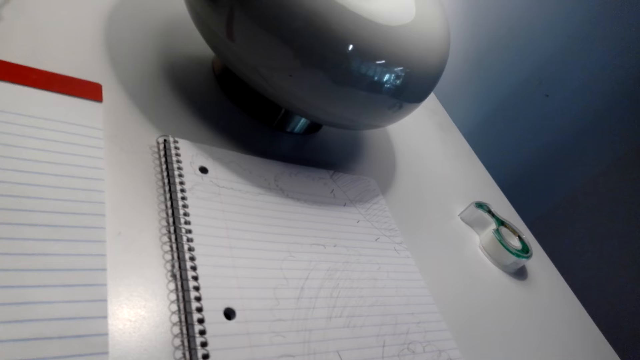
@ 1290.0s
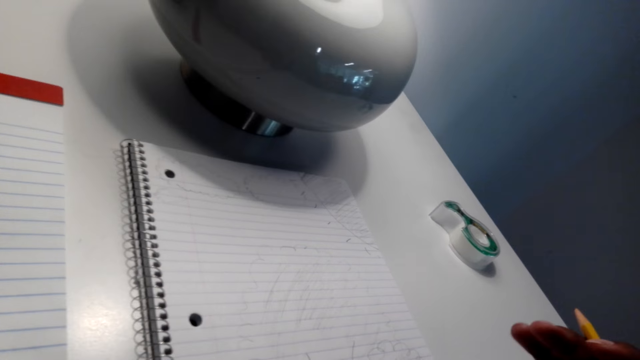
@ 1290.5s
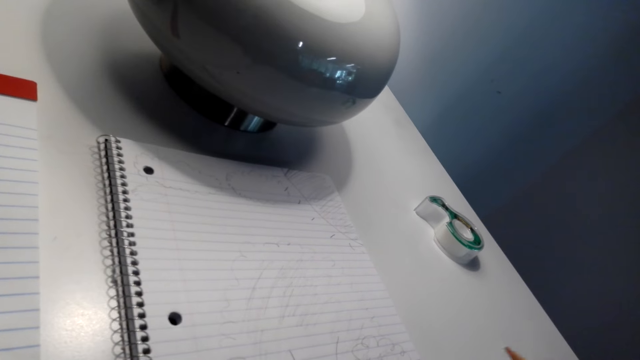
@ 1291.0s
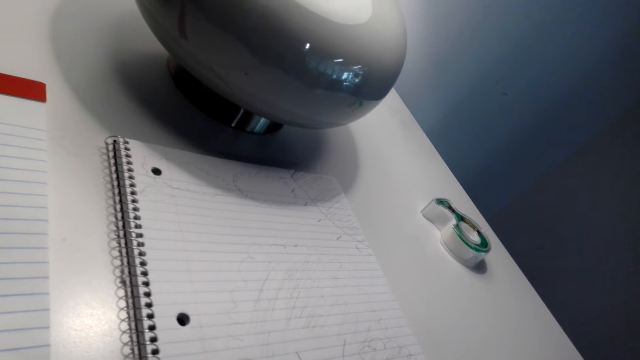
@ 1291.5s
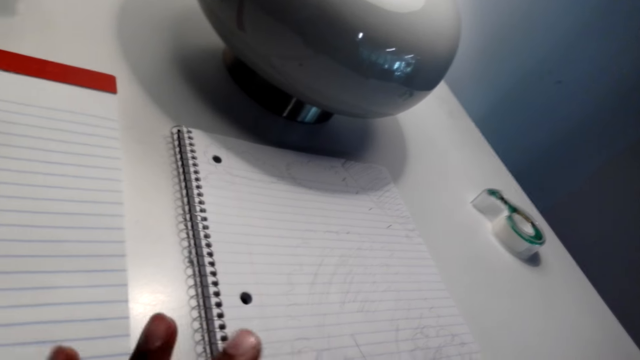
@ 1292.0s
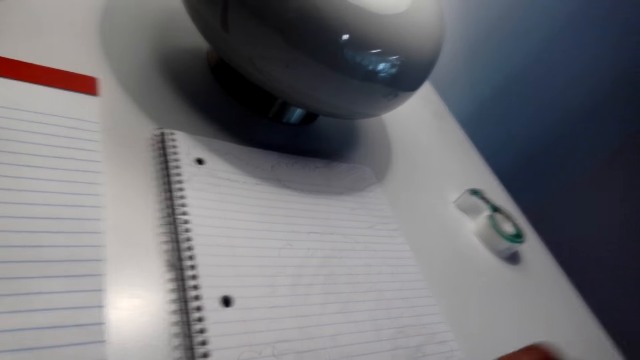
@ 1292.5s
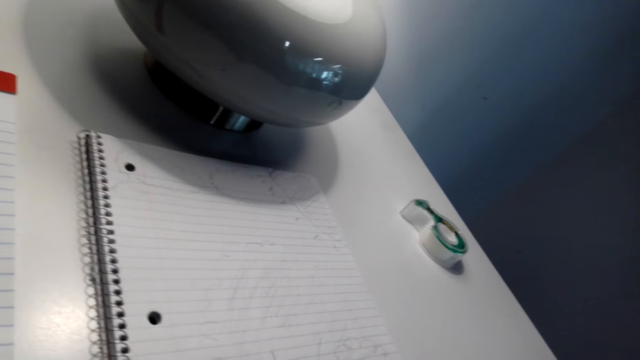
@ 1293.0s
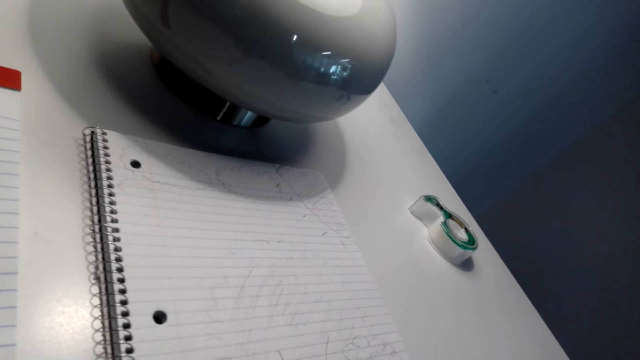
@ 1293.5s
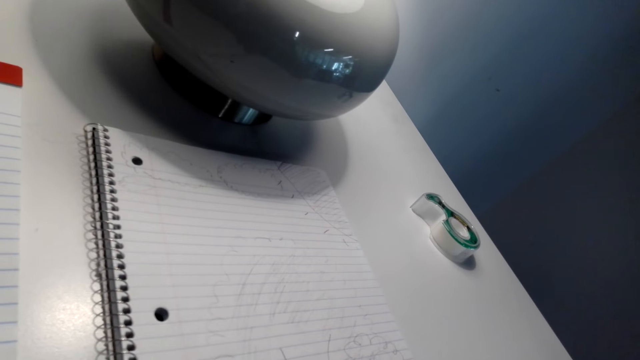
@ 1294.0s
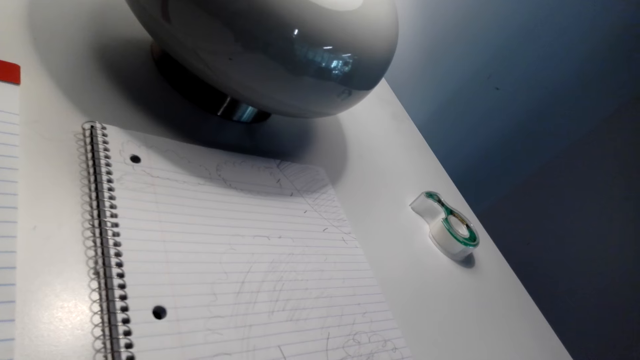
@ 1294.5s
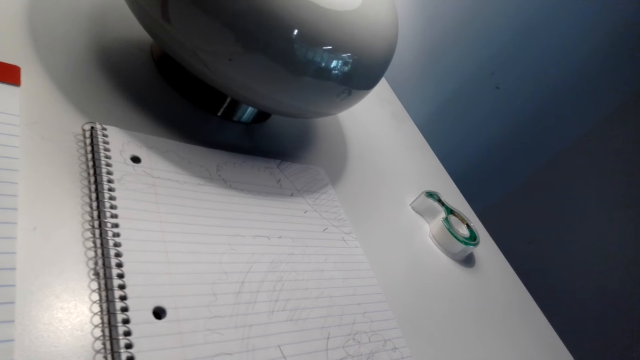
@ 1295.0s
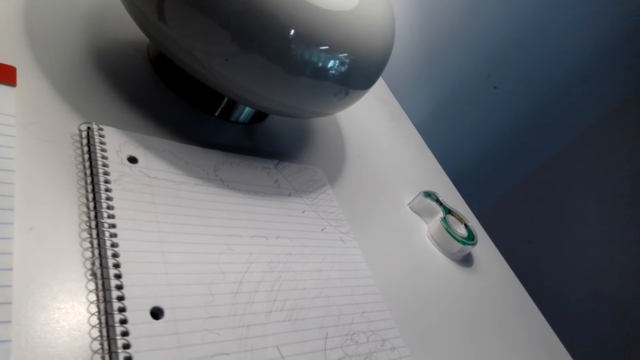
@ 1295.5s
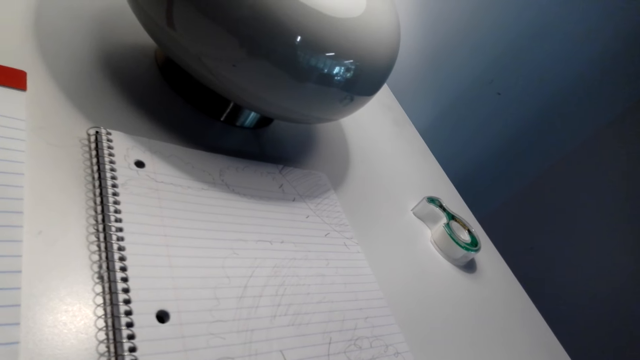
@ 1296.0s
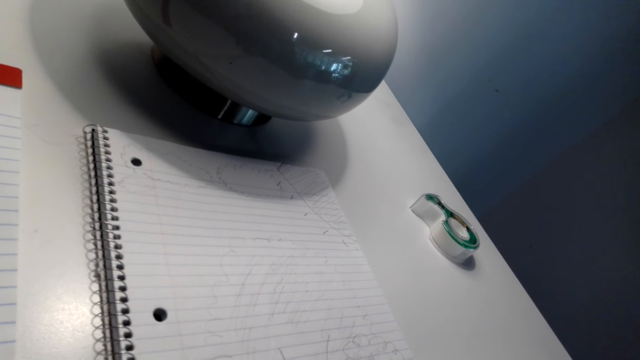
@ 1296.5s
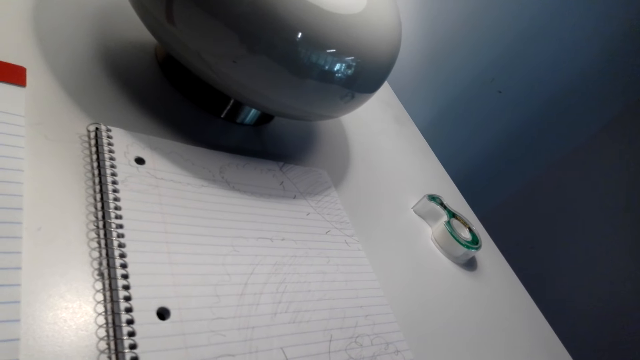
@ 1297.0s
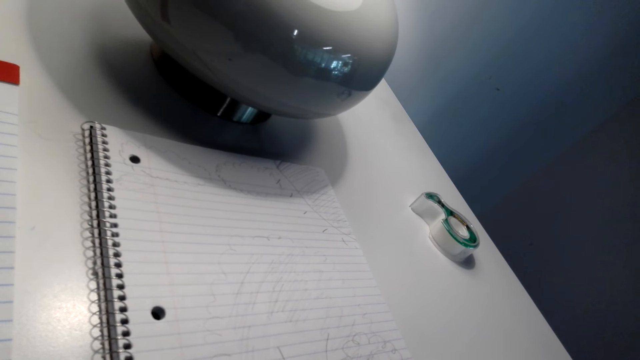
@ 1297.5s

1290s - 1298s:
The camera wearer draws on a book with the pencil.

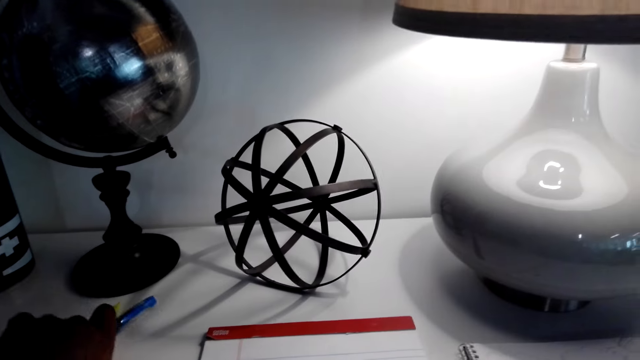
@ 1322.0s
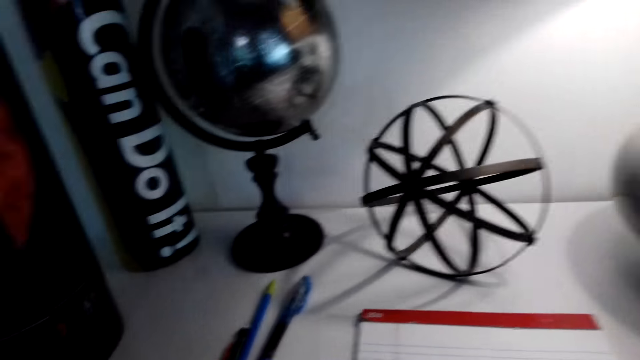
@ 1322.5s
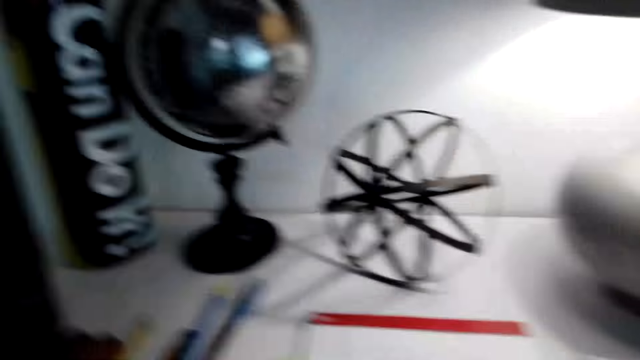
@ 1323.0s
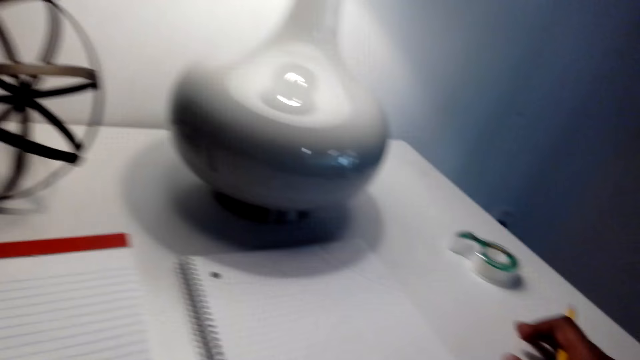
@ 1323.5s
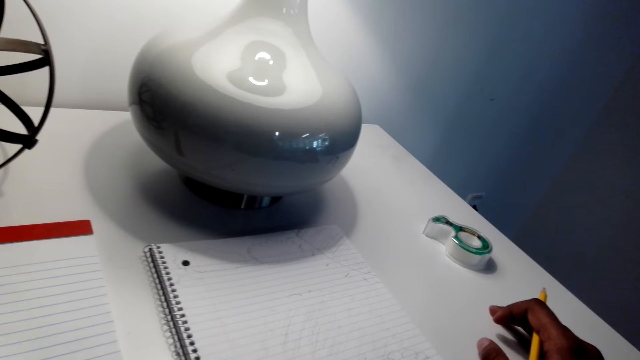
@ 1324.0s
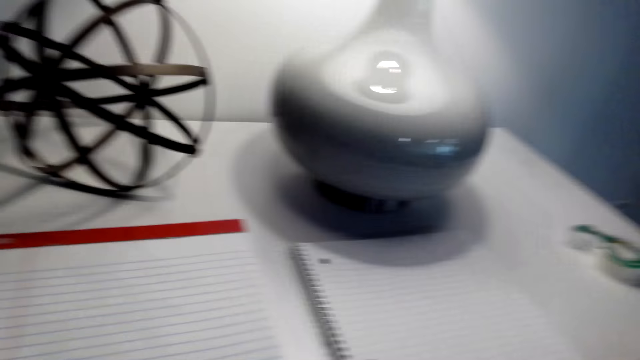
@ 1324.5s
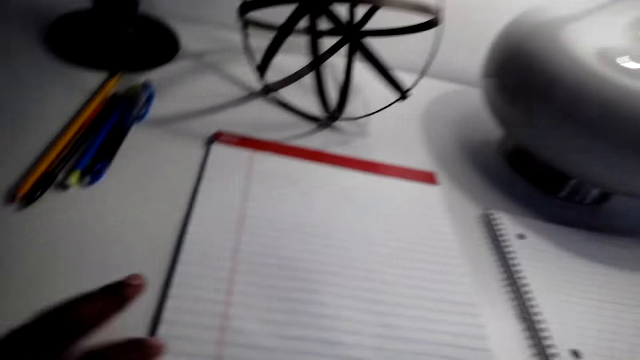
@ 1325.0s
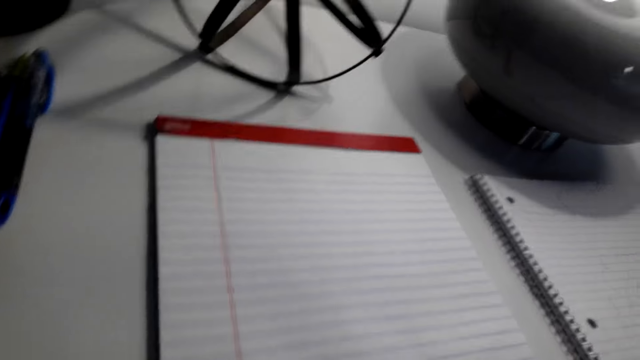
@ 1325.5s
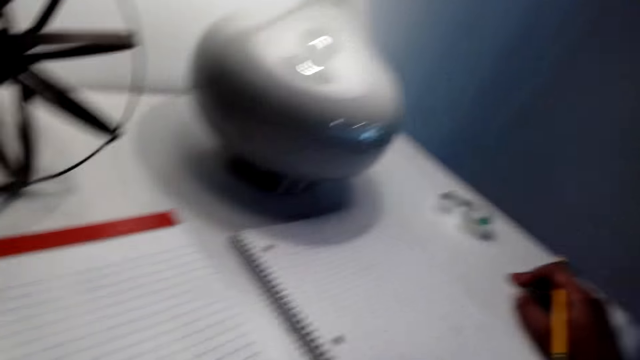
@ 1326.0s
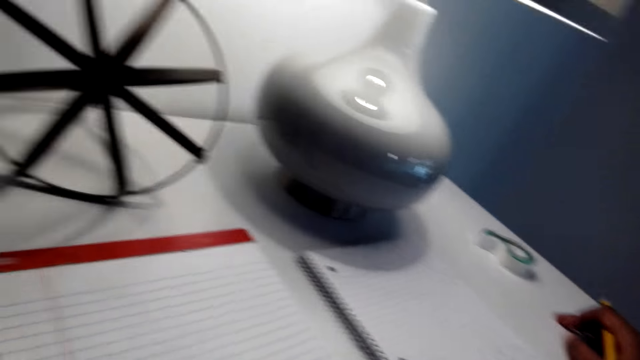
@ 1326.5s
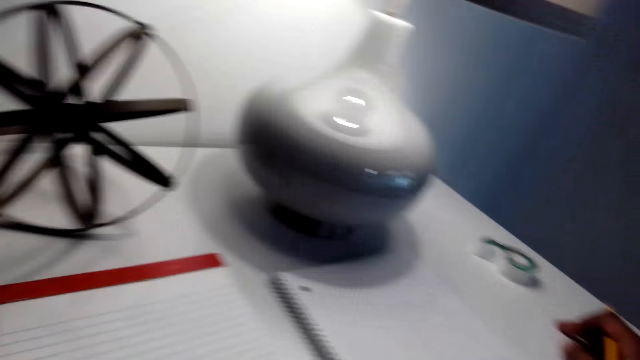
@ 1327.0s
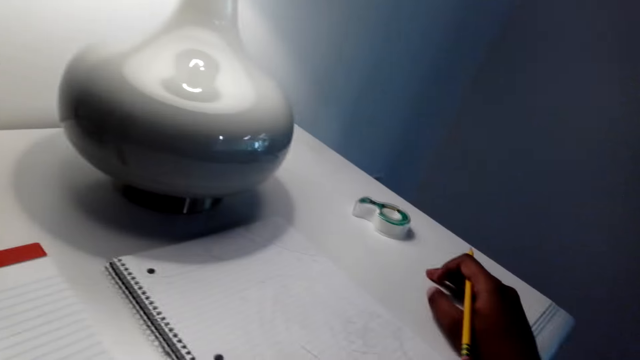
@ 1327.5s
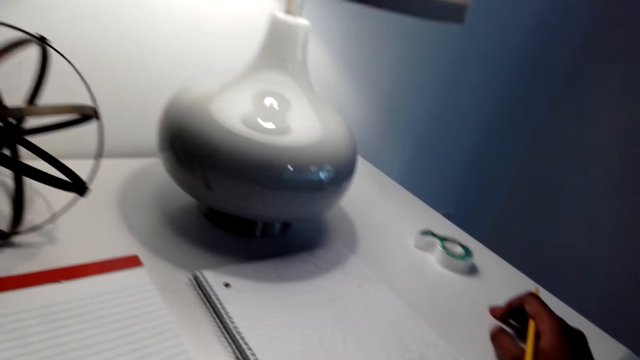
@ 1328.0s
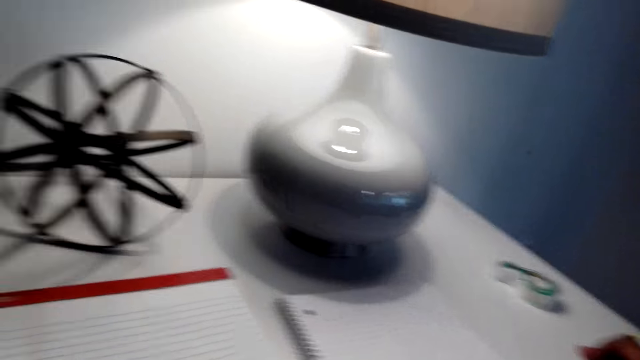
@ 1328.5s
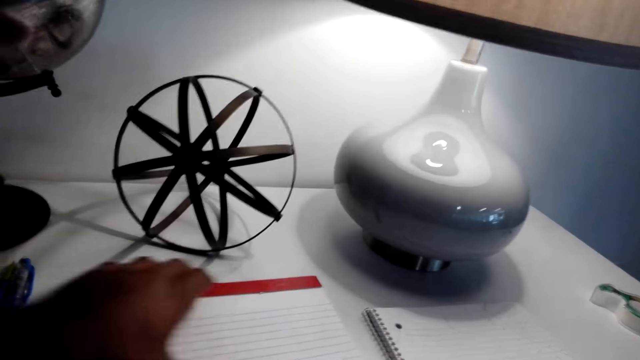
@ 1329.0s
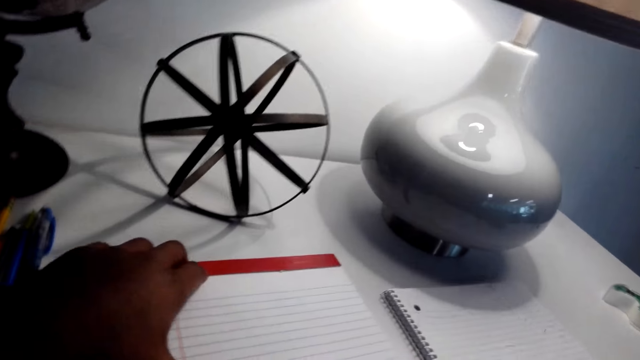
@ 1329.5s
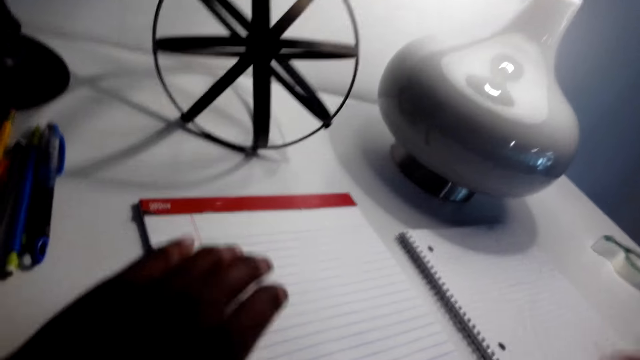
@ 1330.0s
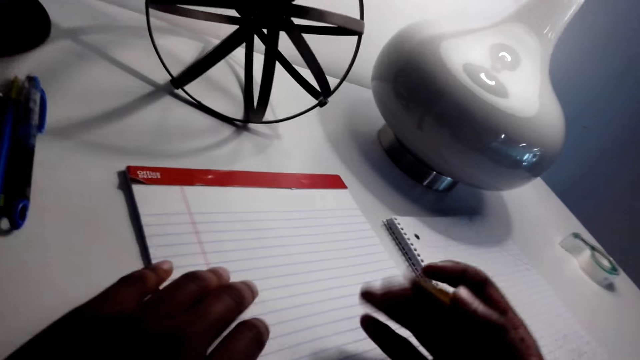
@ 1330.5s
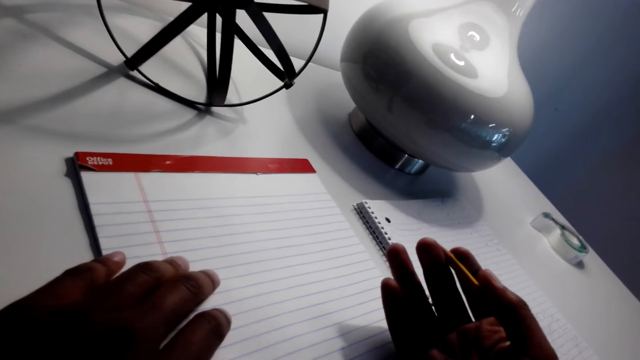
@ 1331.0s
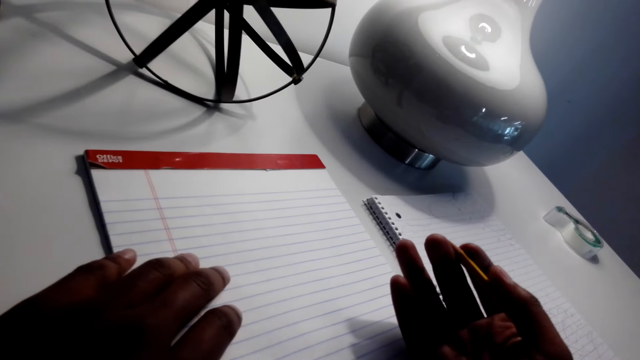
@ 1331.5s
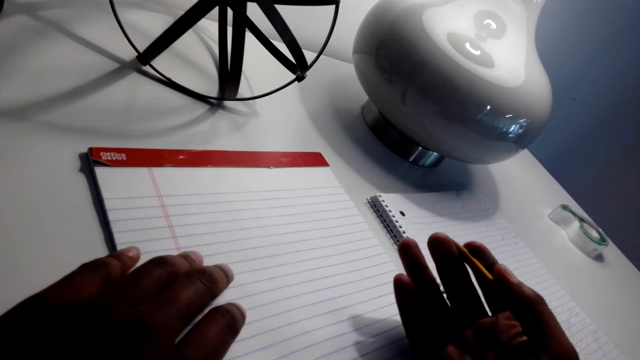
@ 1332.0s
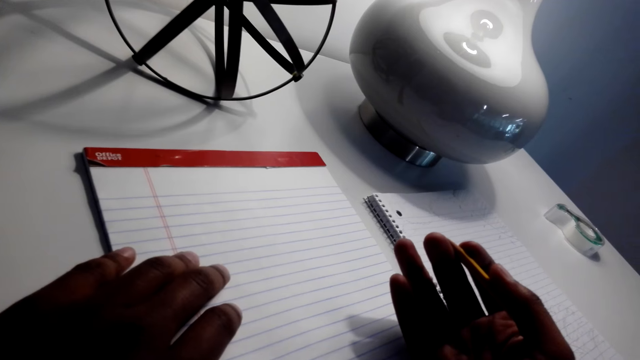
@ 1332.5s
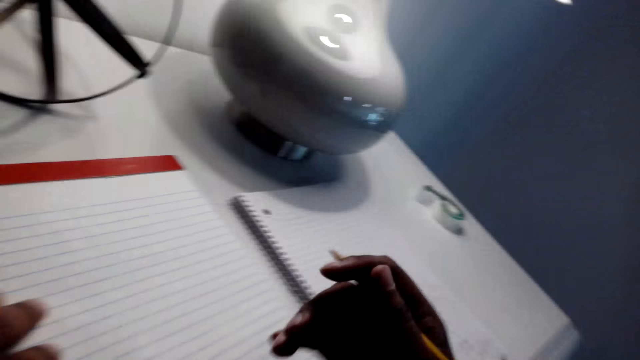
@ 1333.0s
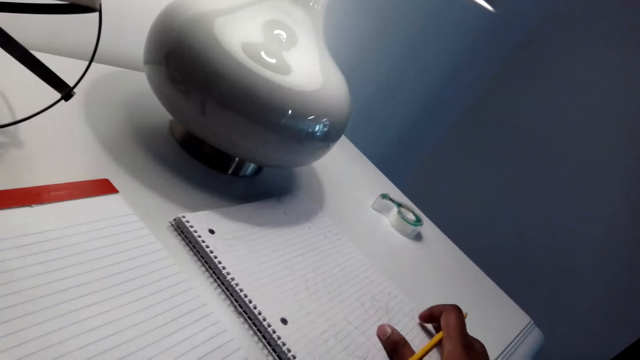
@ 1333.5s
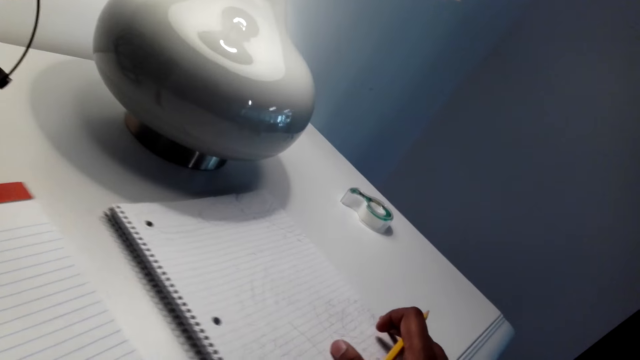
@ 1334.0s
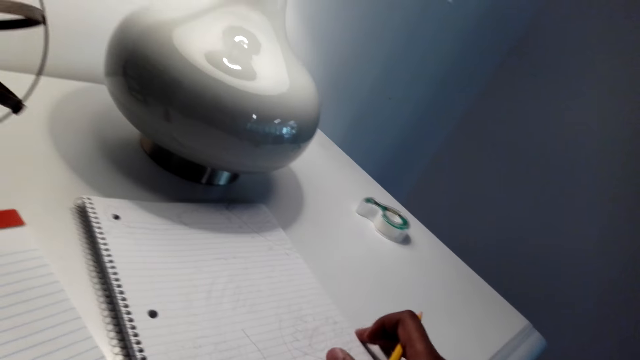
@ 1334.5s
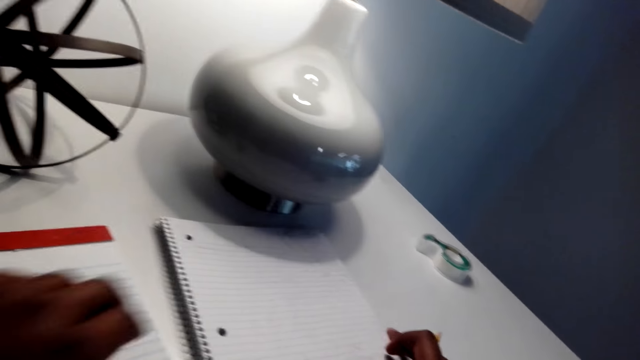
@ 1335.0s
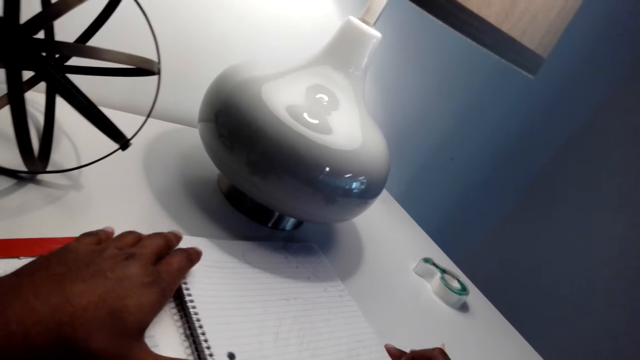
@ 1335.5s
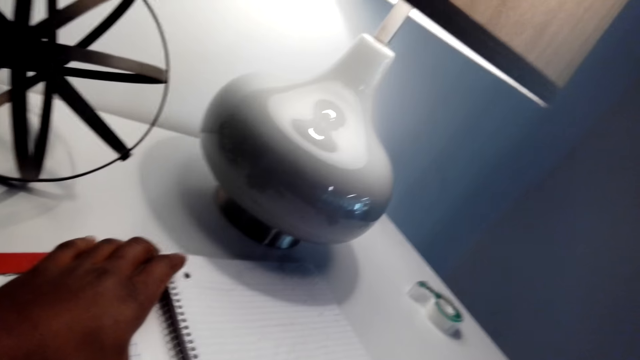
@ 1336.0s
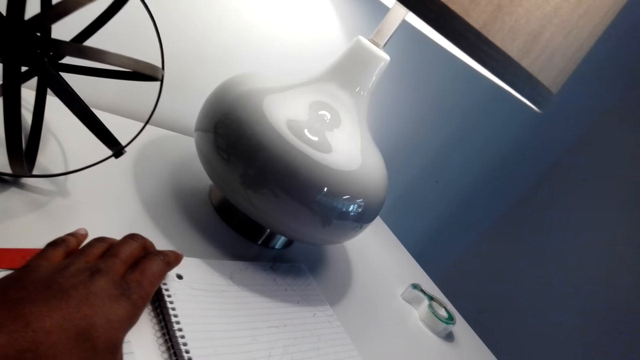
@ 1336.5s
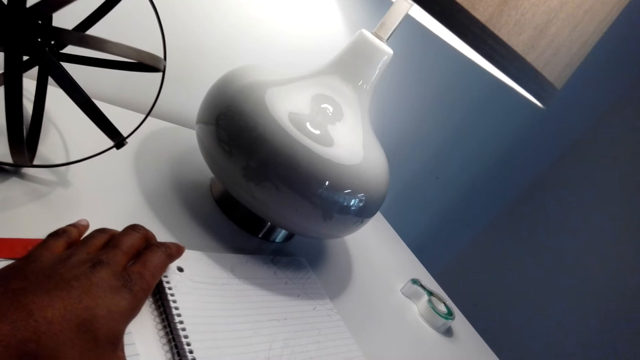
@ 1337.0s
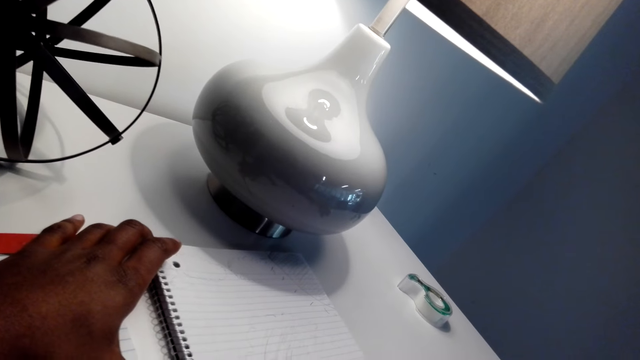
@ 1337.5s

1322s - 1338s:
The camera wearer moves the pens on the table. They move another book on the table. They move the drawing book on the table.
